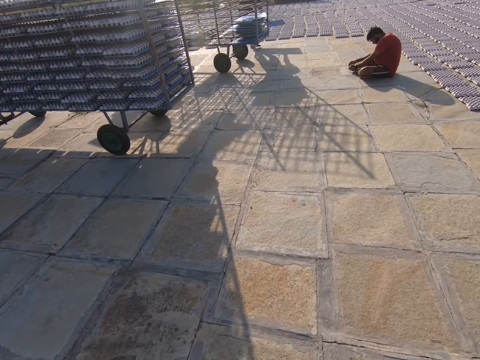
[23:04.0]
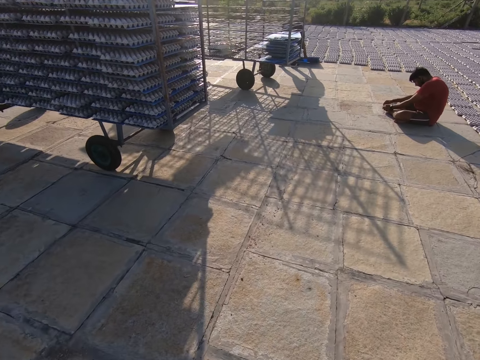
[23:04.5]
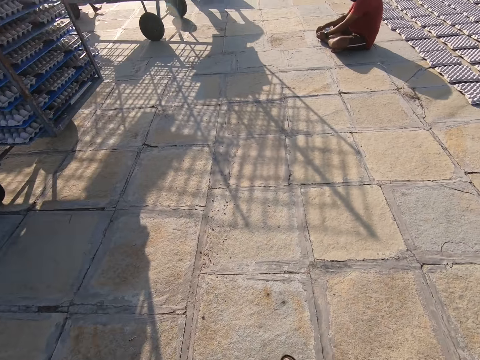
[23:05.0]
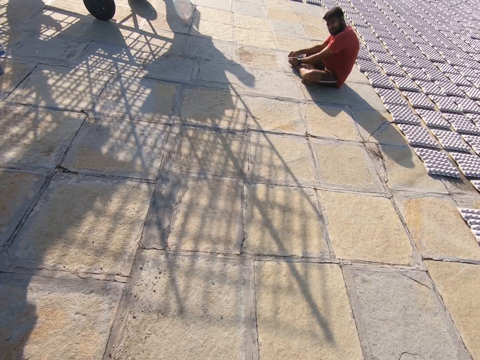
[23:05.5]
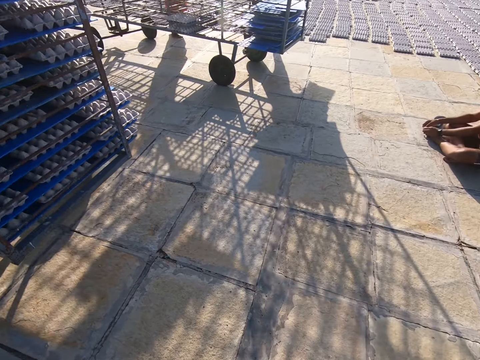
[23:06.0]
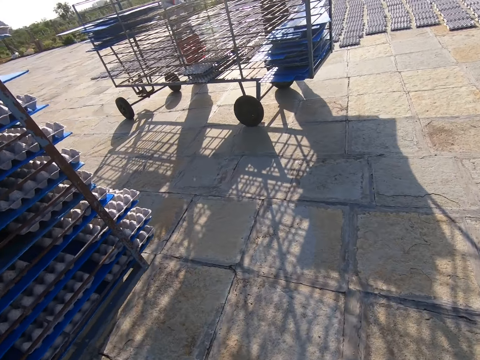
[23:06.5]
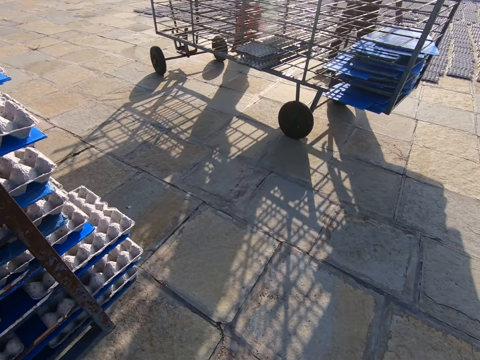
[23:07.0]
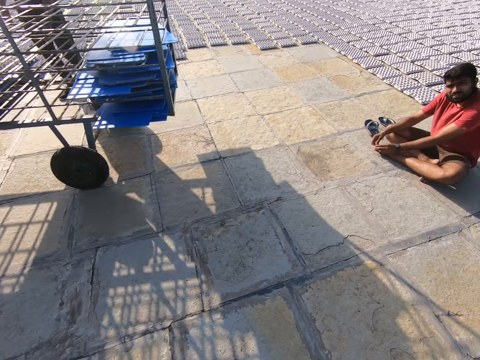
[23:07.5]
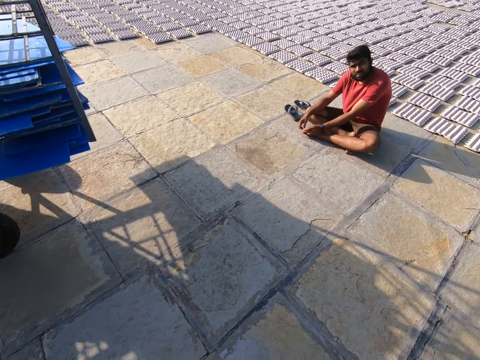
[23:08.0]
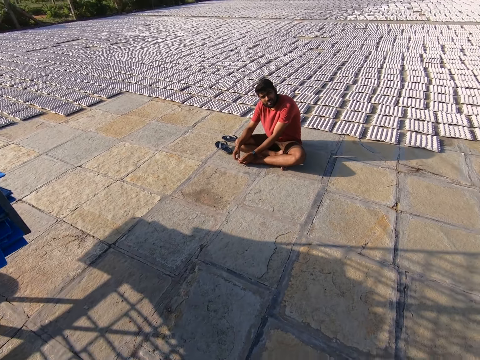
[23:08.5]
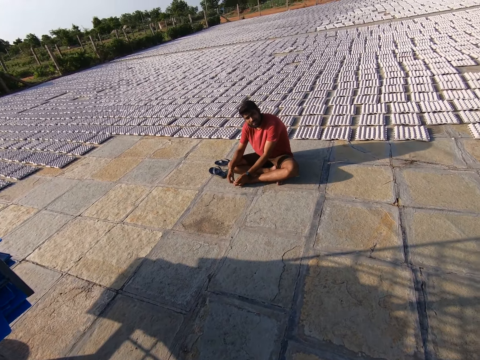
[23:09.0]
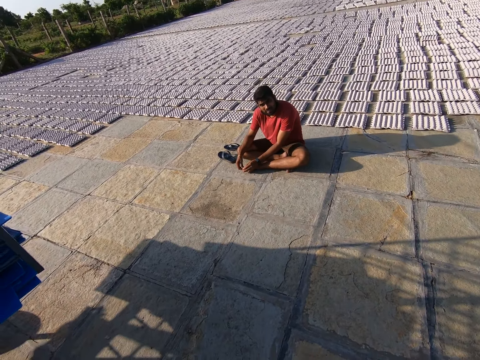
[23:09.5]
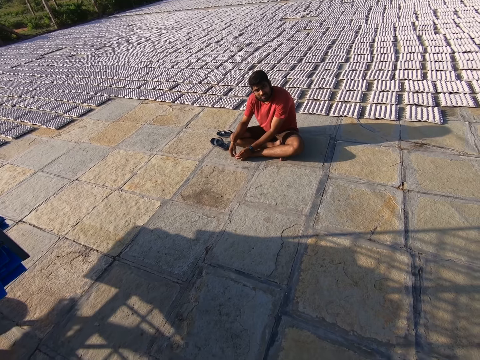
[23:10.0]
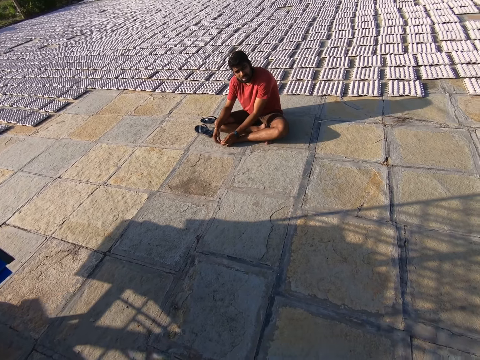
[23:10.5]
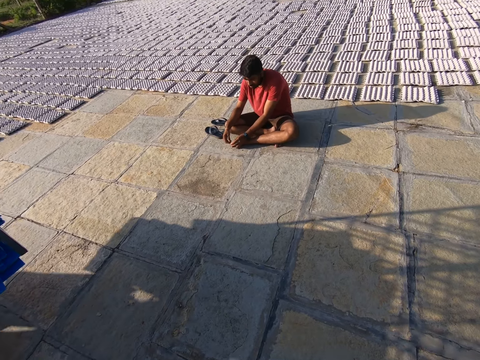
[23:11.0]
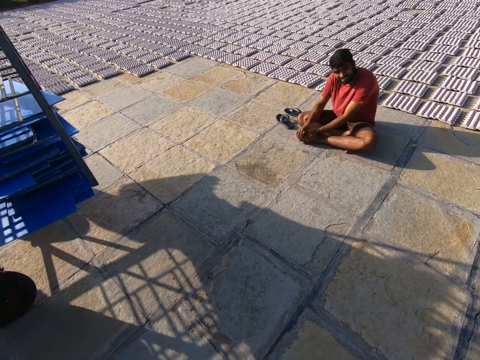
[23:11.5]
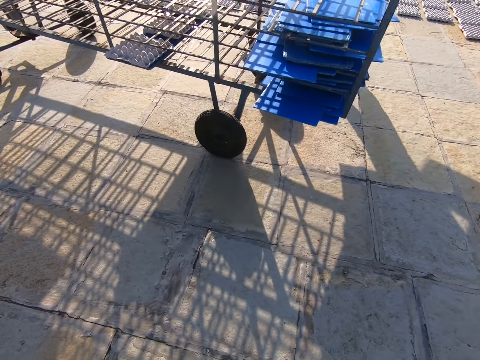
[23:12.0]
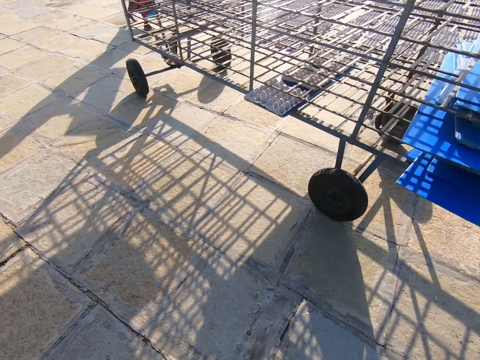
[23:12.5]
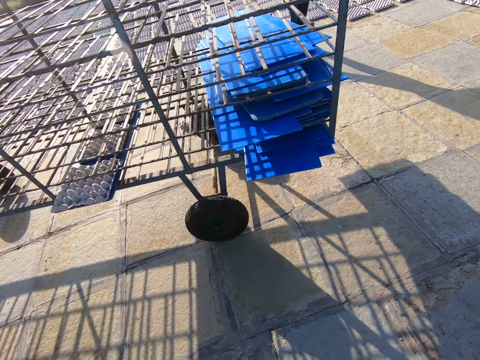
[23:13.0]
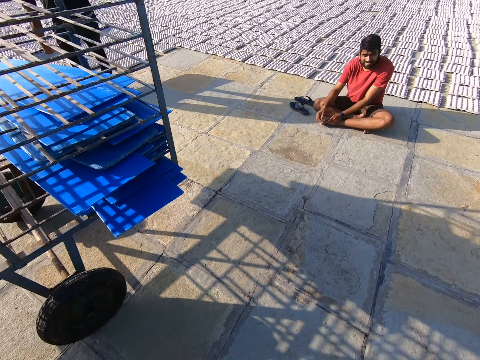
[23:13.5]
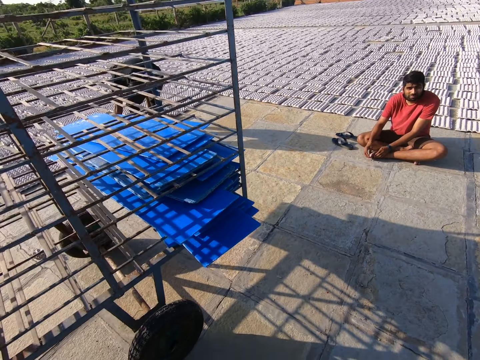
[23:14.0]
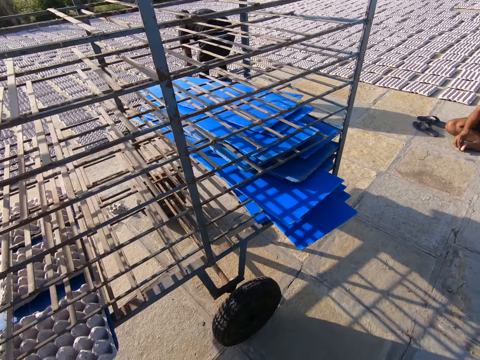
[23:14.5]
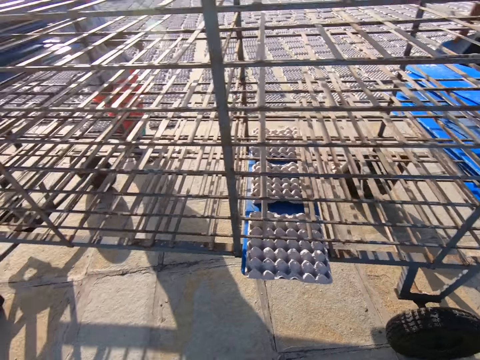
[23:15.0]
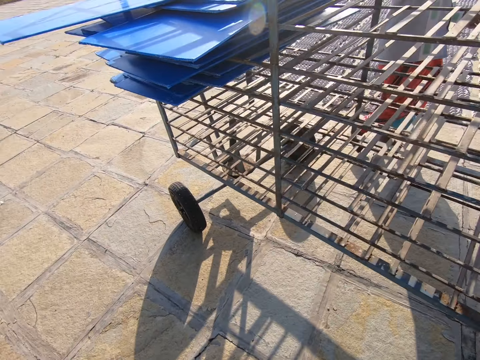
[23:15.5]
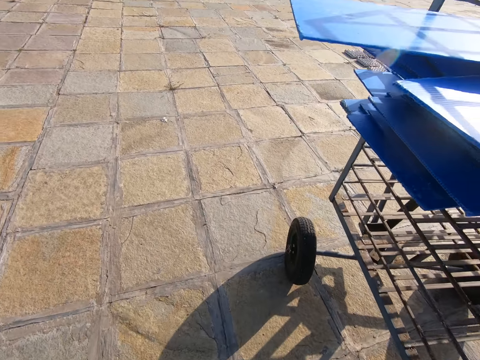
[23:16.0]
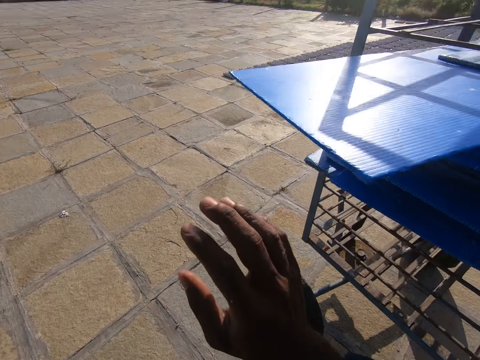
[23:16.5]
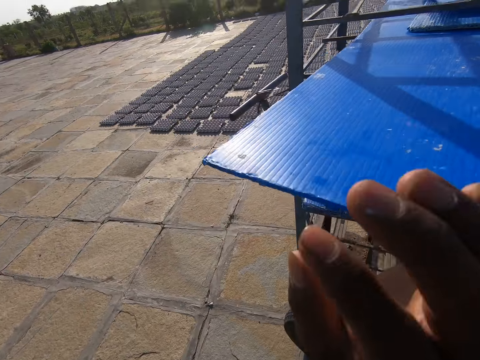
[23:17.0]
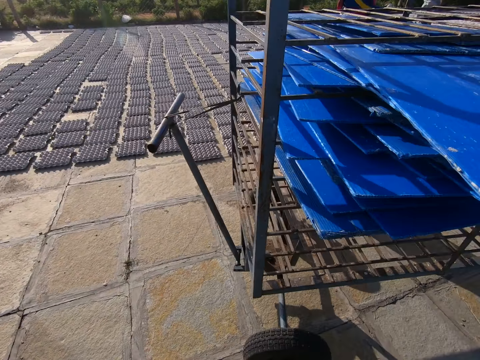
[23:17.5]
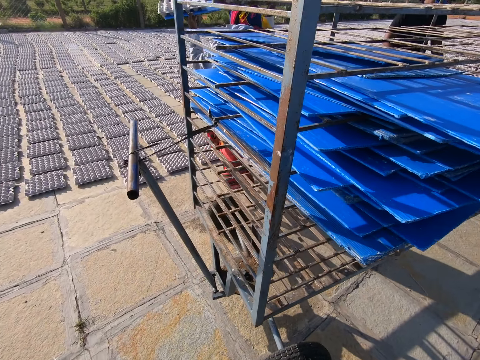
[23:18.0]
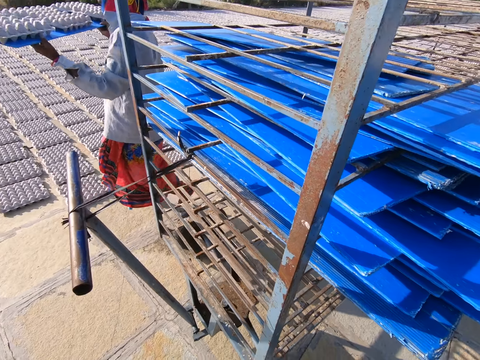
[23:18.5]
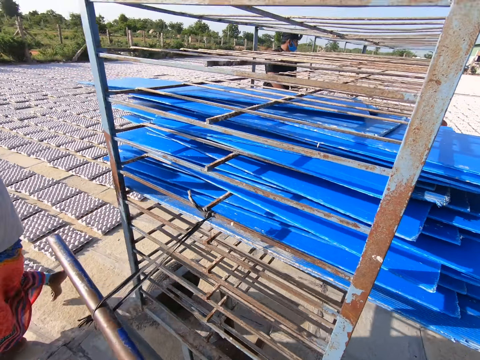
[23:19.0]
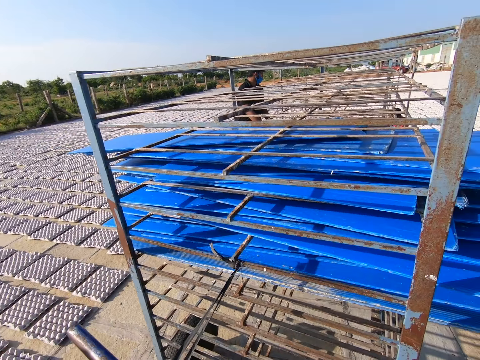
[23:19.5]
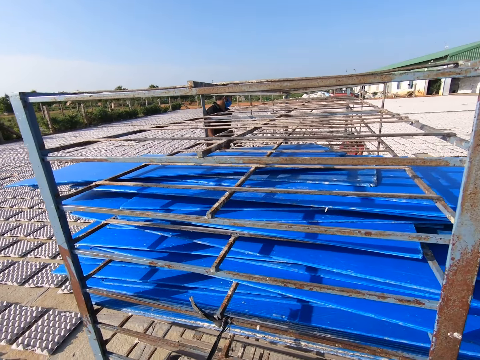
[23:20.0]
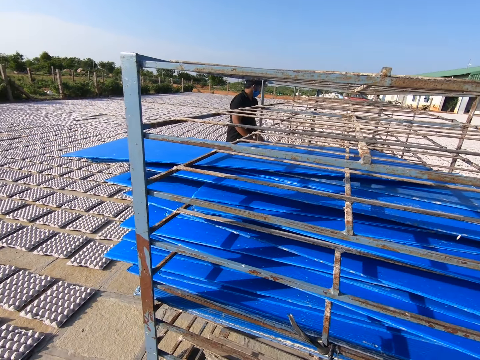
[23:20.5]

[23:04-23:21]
The camera wearer converses with a man. The man touches his leg with both hands. The camera wearer touches the plastic sheet on a rack on the floor with his right hand.

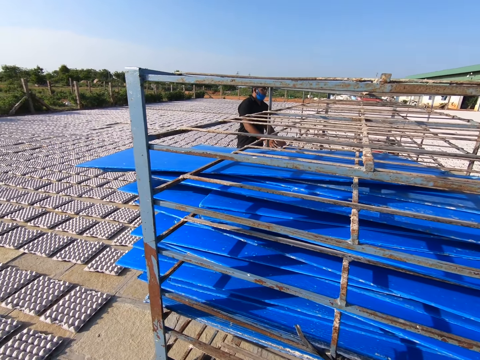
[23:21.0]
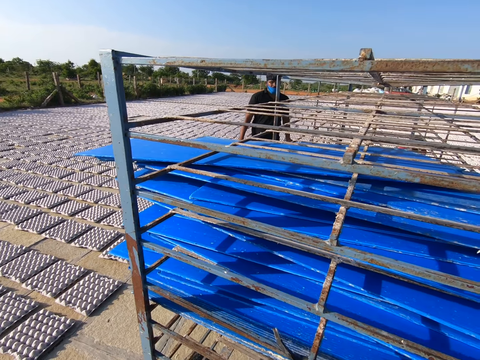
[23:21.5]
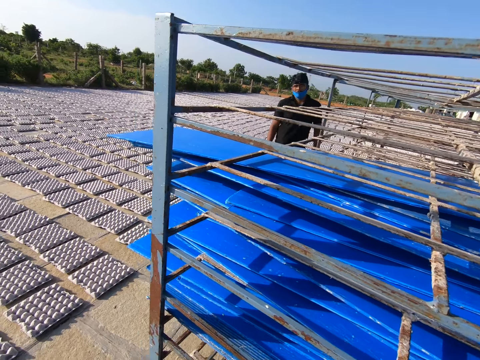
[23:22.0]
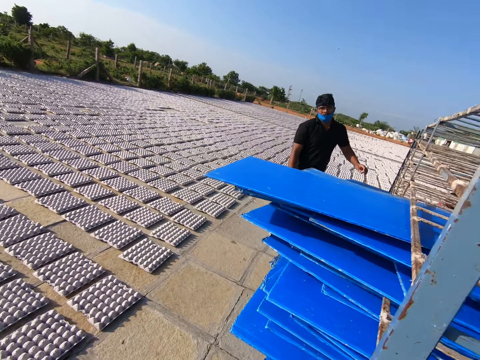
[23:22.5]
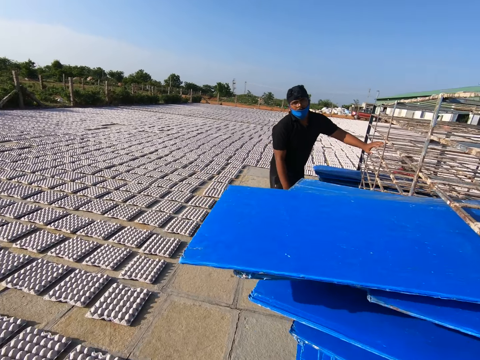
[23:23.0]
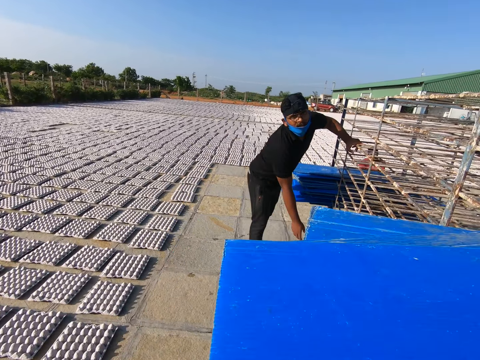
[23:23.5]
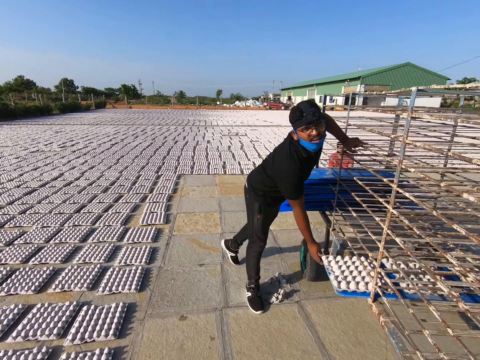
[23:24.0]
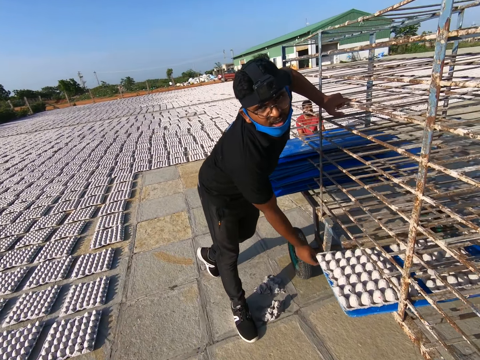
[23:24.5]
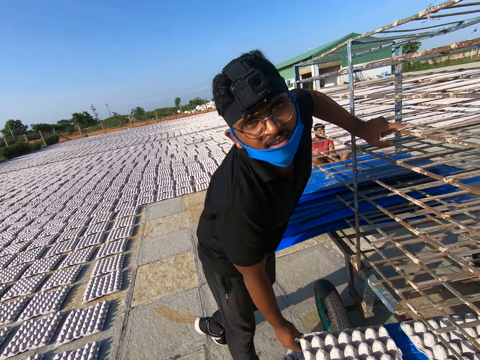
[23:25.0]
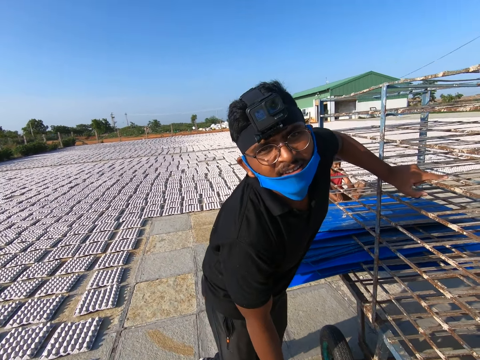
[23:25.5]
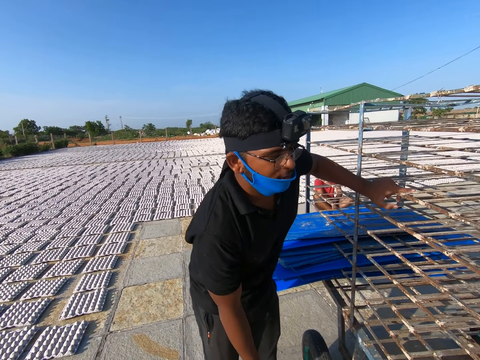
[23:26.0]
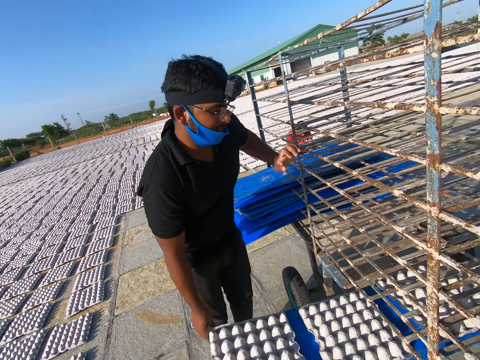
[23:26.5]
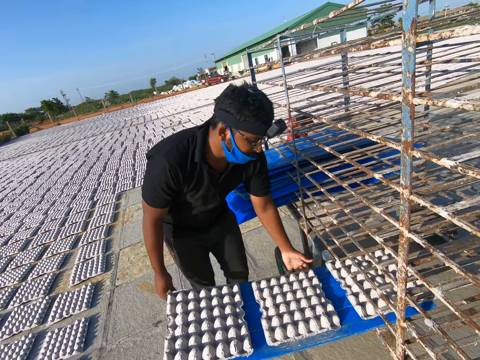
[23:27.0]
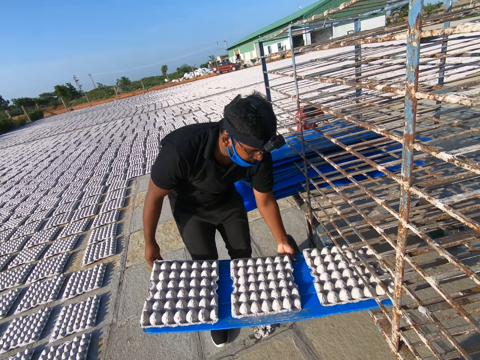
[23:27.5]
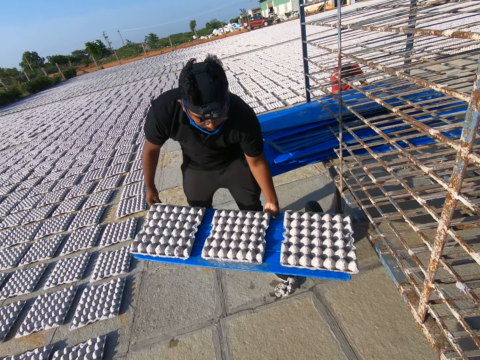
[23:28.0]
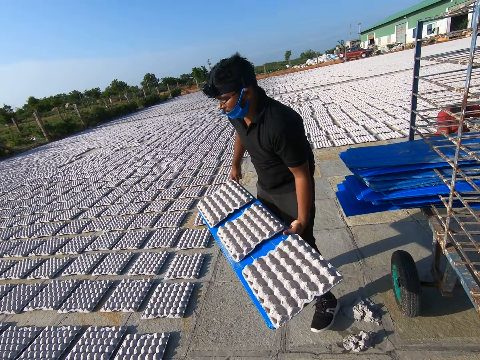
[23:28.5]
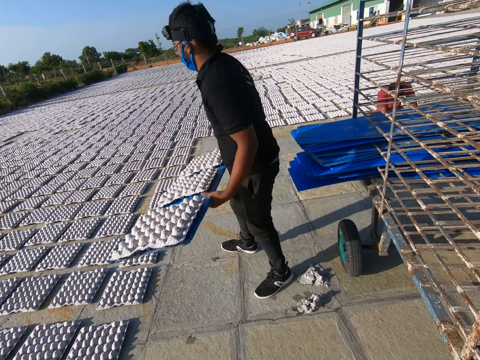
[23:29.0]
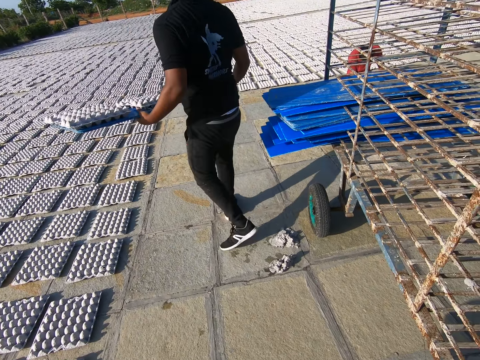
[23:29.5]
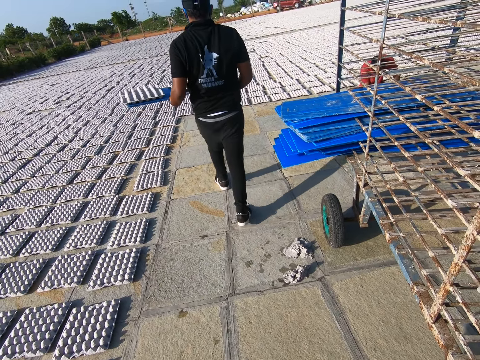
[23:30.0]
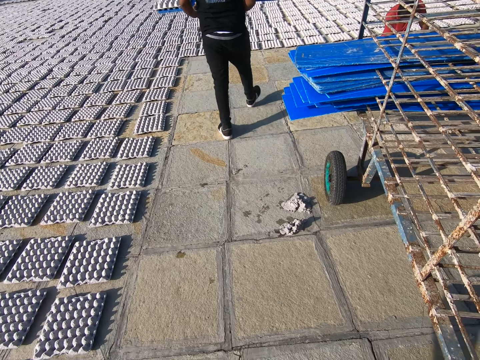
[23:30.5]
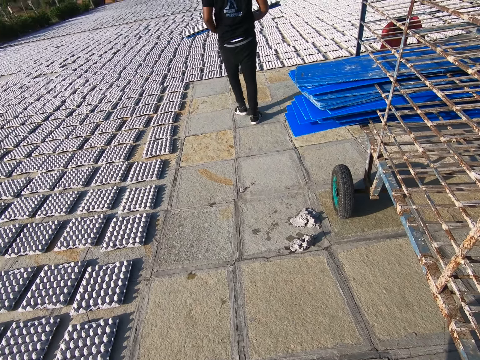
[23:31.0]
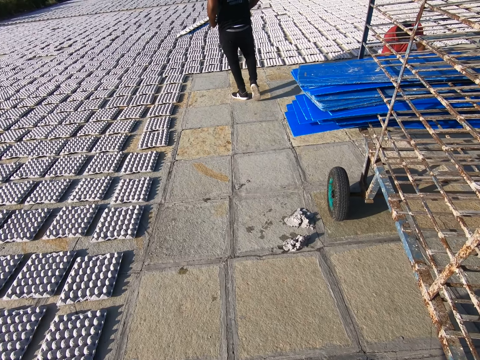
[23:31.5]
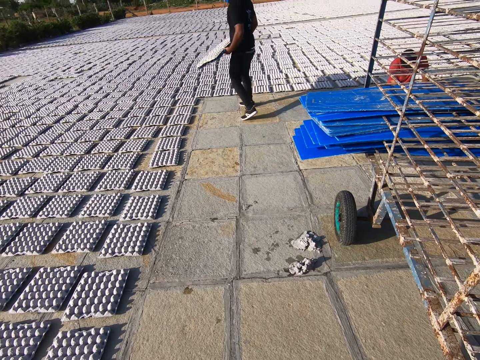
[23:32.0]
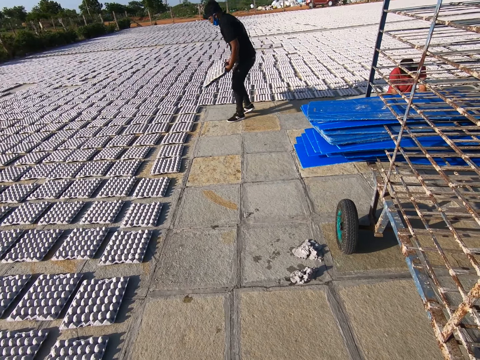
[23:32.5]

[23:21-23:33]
The camera wearer interacts with a man. They walk around. The man places his left hand on the rack on the floor. The man pulls a plastic sheet from the rack on the floor with his right hand. The camera wearer converses with the man. The man removes the tray. The man pulls the plastic sheet from the rack on the floor with both hands. The camera wearer interacts with the man. The man walks towards some egg trays on the floor. The man walks with the tray.
